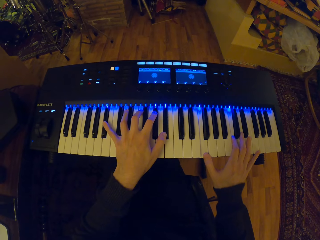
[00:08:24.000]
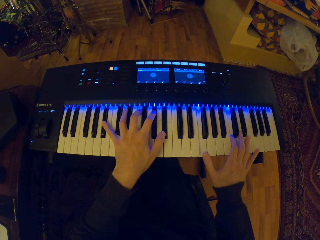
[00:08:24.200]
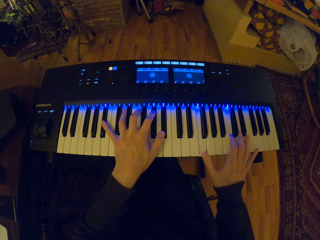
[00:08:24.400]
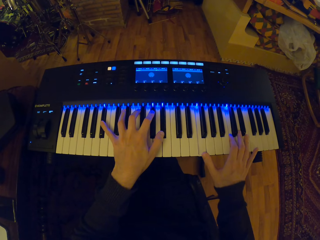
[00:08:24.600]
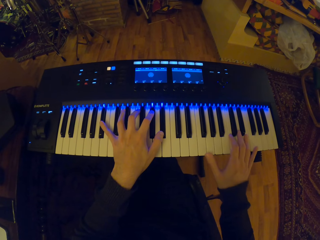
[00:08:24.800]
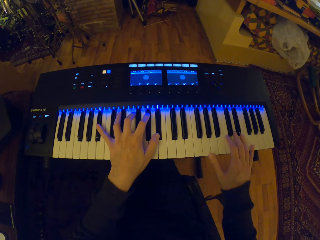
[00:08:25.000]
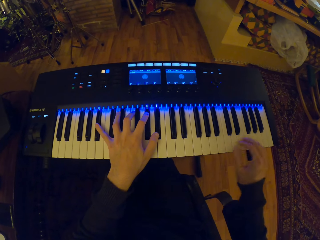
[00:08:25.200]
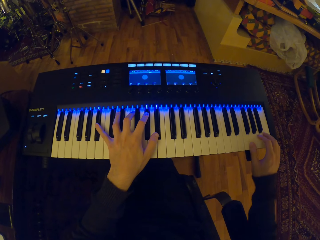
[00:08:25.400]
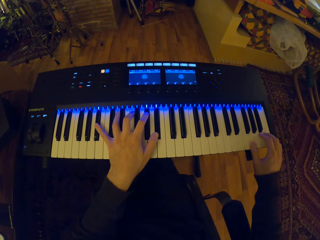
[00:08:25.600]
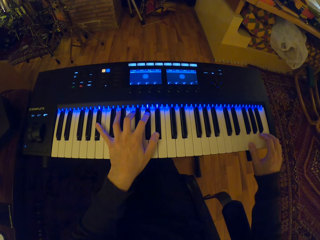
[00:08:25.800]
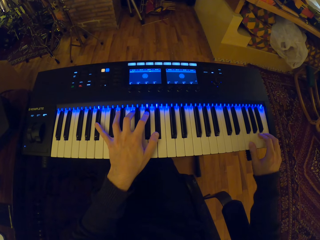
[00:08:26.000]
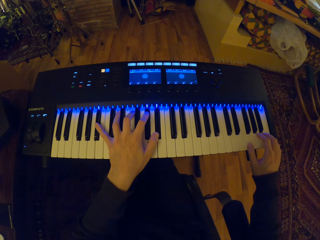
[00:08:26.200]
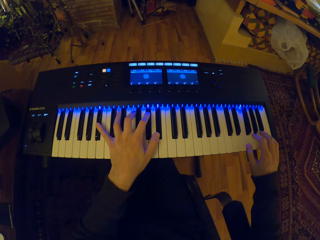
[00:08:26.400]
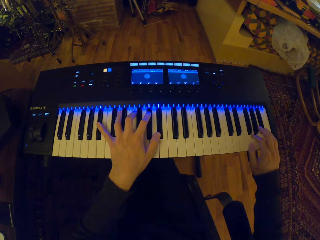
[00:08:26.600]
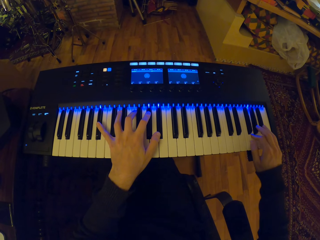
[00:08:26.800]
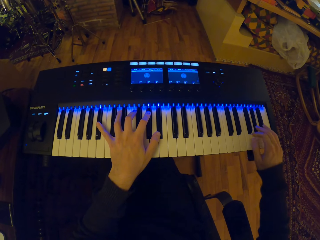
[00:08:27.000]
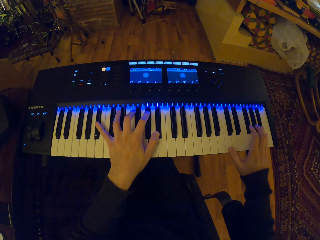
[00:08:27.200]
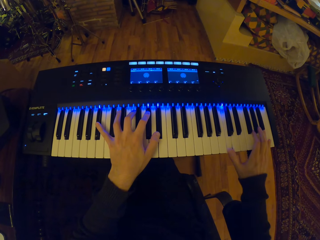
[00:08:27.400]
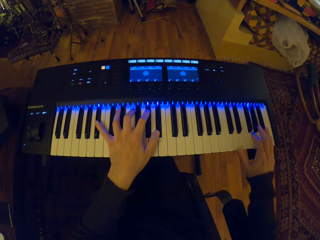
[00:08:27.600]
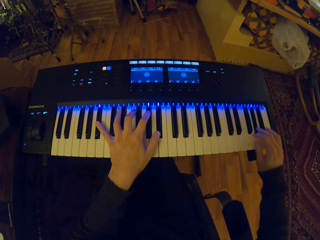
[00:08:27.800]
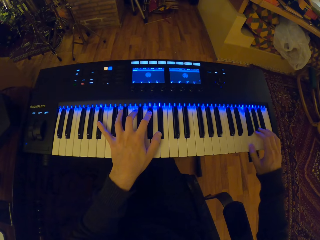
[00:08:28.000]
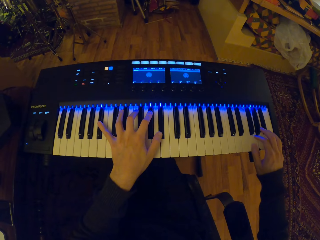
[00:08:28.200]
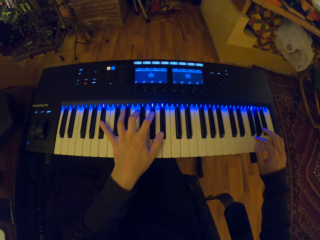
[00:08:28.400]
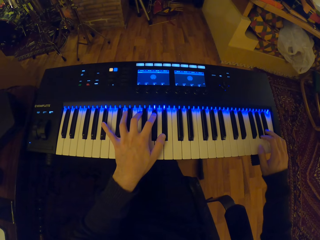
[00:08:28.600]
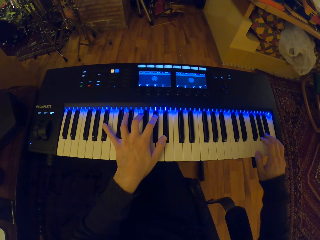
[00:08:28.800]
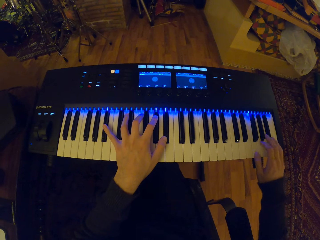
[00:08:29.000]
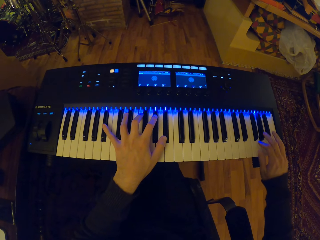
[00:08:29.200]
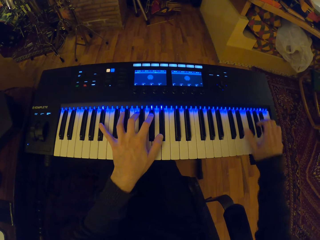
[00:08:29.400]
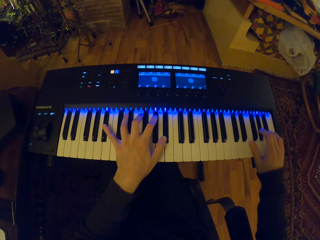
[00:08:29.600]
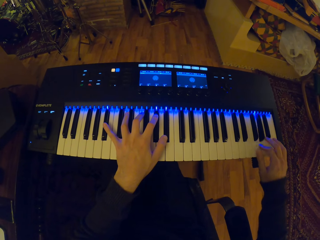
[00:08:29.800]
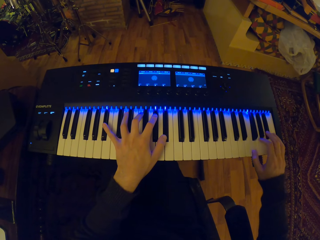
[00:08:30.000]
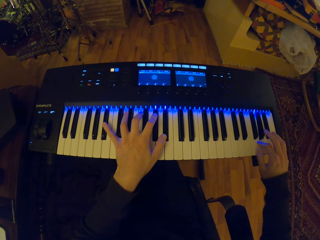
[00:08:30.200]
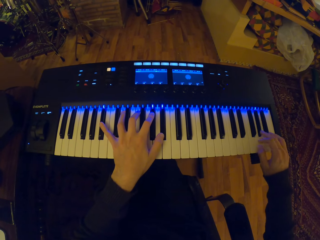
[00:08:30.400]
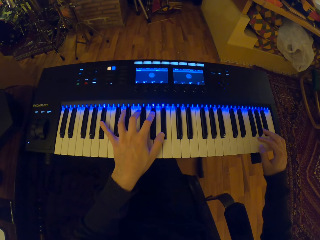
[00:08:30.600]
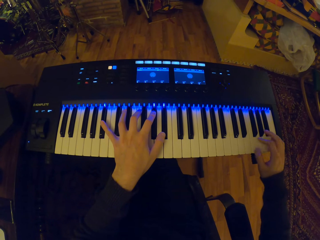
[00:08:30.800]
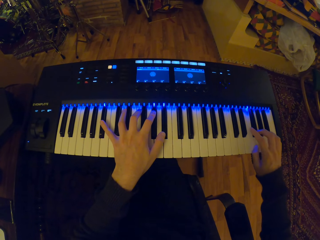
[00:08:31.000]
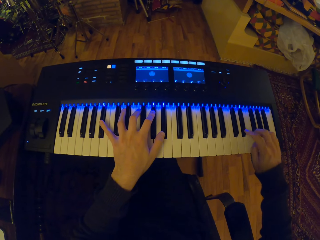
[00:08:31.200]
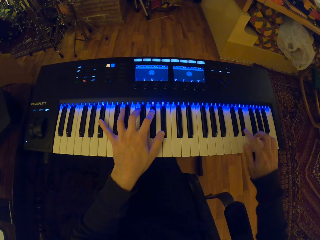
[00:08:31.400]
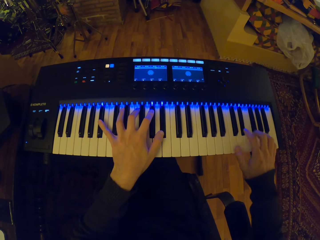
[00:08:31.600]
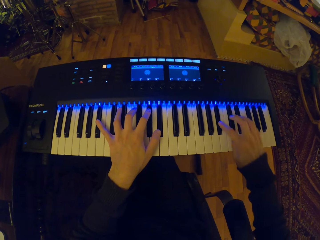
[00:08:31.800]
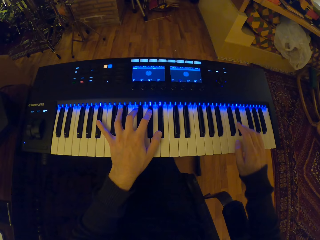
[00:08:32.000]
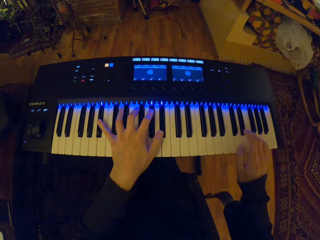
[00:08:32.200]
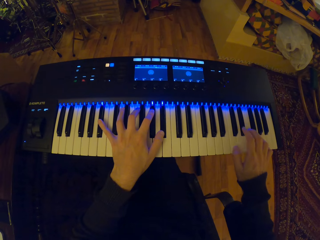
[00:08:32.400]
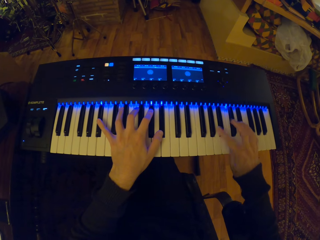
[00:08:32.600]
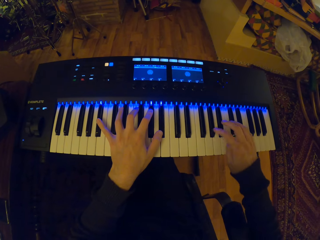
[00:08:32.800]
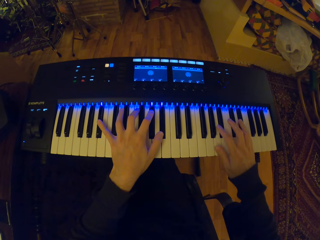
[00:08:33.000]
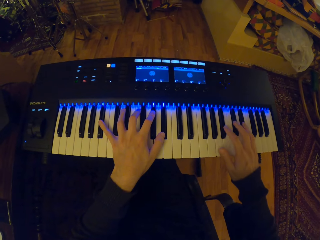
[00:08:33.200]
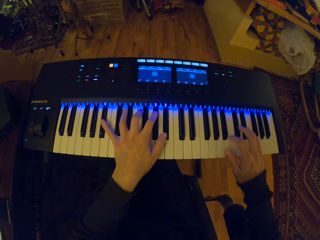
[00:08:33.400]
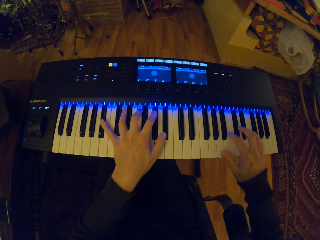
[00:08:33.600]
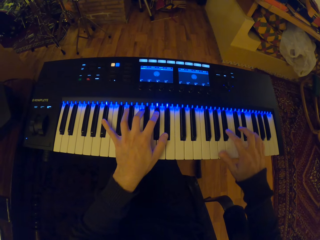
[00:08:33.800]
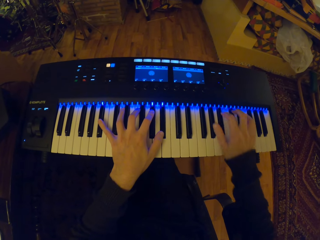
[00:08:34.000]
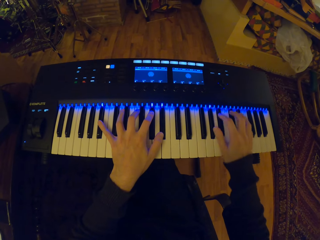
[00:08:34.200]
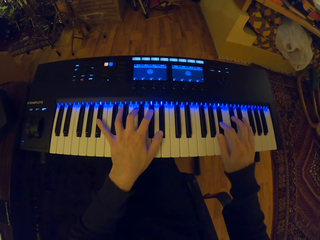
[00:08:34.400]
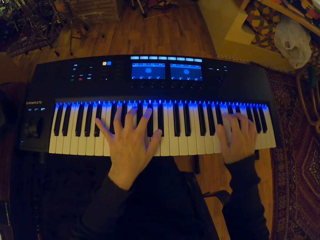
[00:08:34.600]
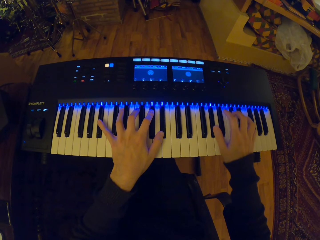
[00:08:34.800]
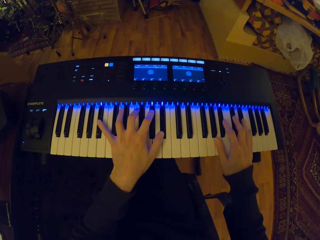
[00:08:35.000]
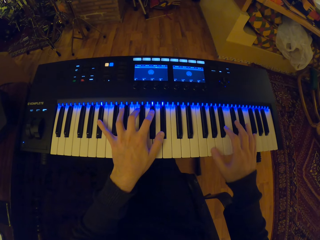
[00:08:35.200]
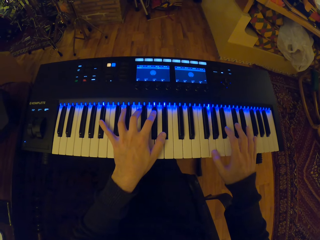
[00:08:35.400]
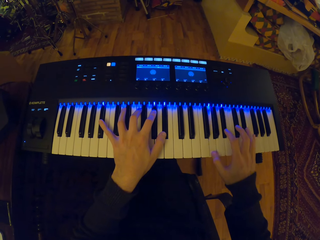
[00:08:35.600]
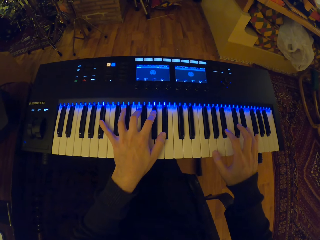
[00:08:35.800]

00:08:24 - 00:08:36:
The camera wearer plays the keyboard with his right hand.

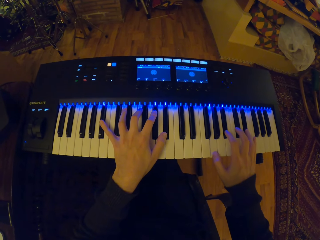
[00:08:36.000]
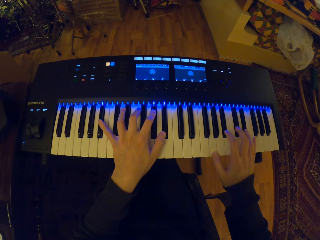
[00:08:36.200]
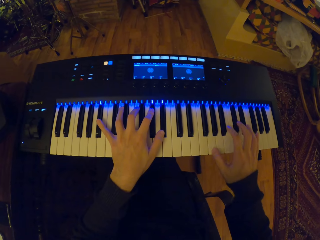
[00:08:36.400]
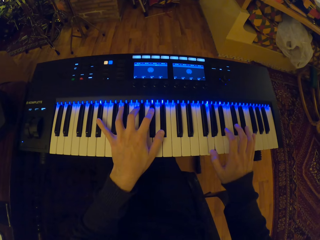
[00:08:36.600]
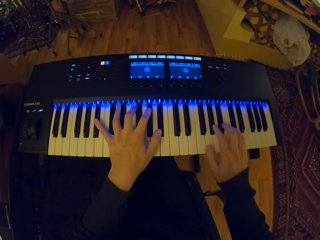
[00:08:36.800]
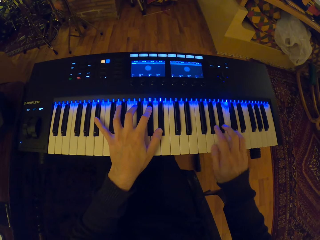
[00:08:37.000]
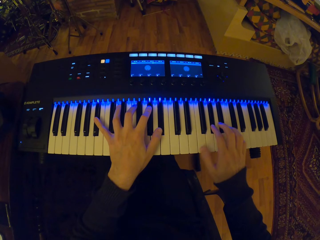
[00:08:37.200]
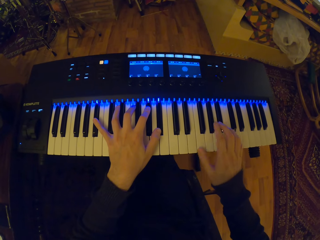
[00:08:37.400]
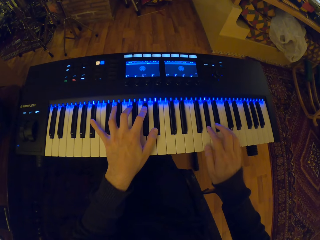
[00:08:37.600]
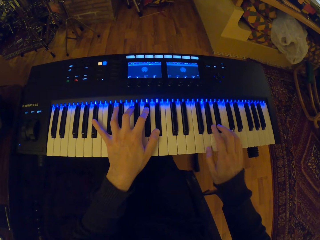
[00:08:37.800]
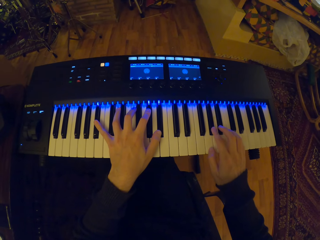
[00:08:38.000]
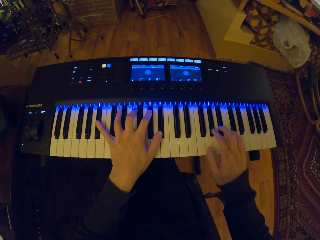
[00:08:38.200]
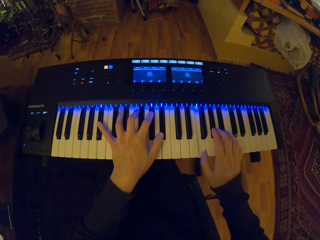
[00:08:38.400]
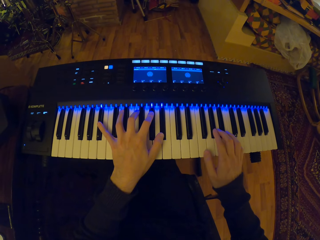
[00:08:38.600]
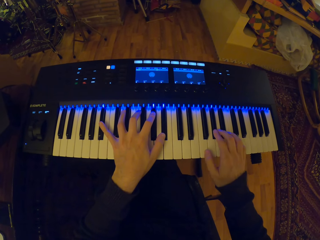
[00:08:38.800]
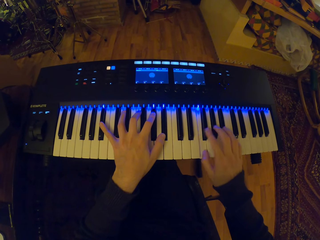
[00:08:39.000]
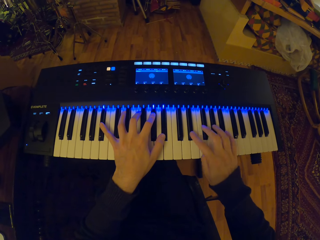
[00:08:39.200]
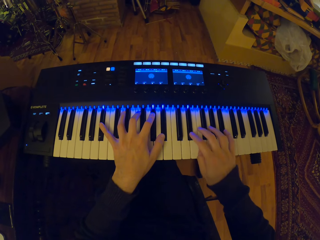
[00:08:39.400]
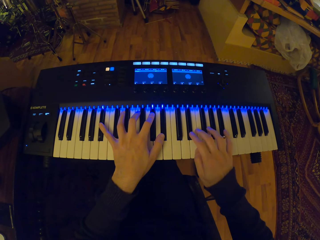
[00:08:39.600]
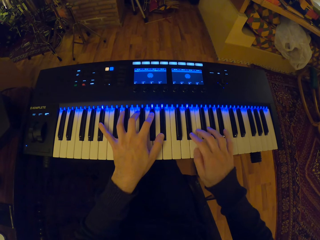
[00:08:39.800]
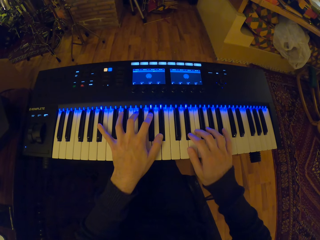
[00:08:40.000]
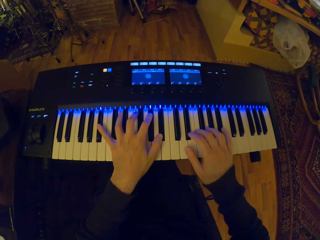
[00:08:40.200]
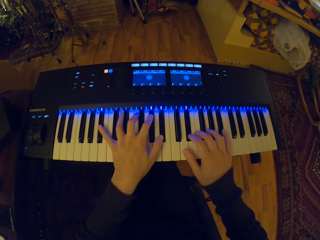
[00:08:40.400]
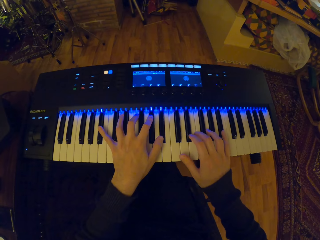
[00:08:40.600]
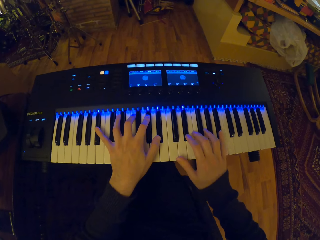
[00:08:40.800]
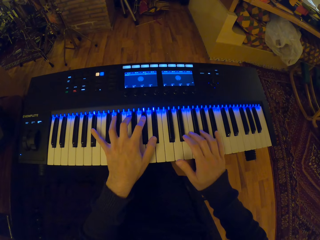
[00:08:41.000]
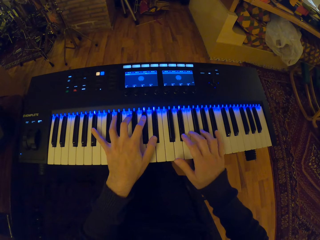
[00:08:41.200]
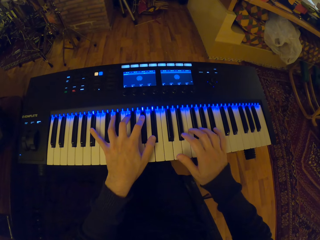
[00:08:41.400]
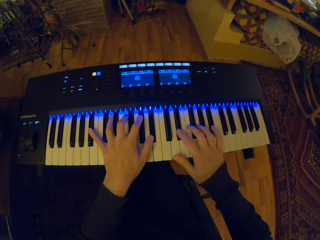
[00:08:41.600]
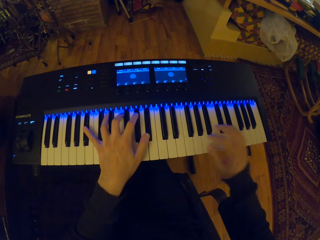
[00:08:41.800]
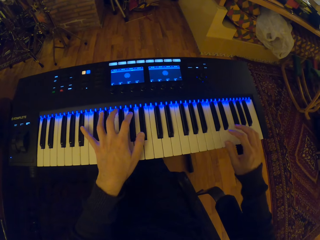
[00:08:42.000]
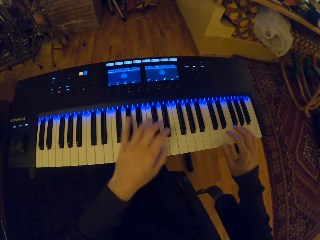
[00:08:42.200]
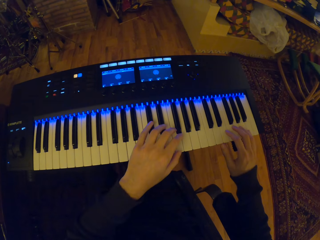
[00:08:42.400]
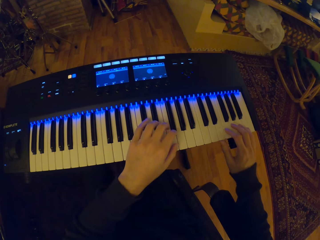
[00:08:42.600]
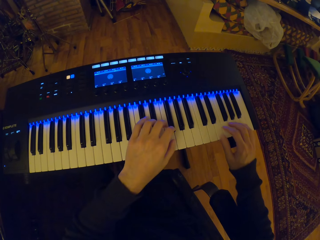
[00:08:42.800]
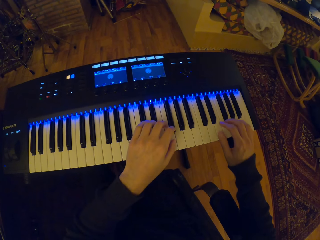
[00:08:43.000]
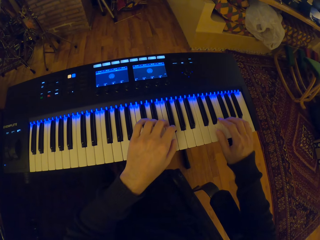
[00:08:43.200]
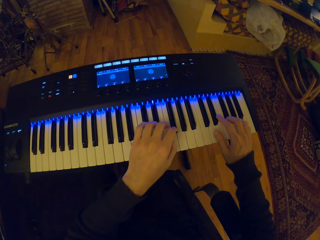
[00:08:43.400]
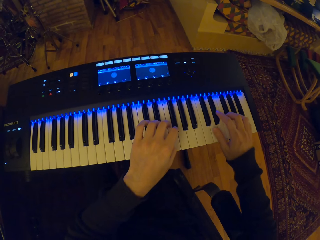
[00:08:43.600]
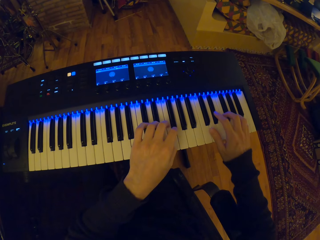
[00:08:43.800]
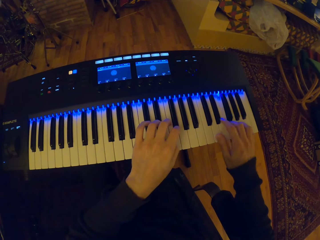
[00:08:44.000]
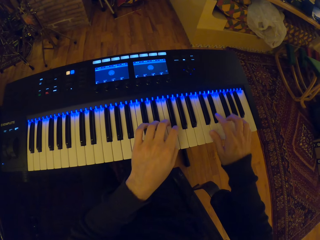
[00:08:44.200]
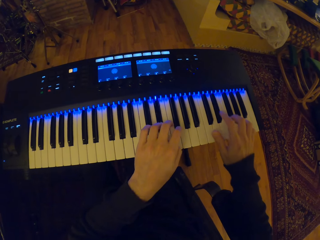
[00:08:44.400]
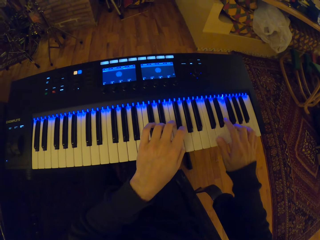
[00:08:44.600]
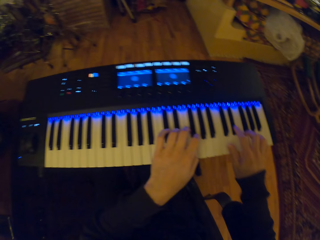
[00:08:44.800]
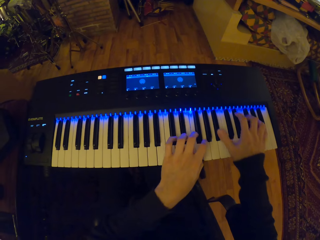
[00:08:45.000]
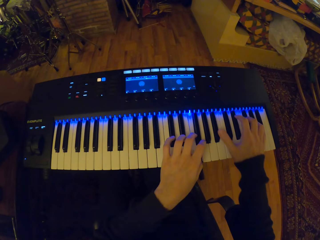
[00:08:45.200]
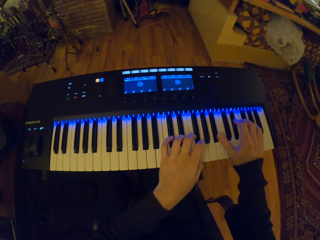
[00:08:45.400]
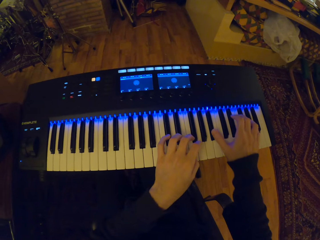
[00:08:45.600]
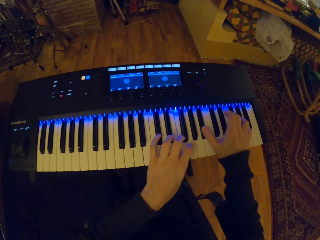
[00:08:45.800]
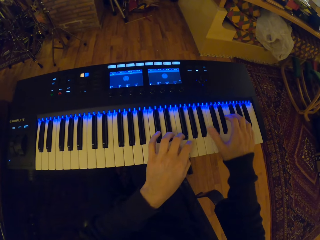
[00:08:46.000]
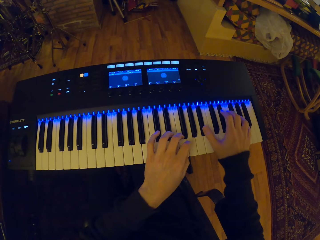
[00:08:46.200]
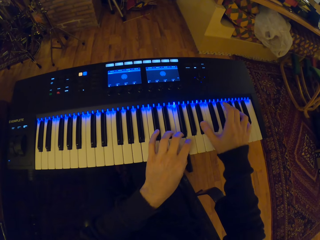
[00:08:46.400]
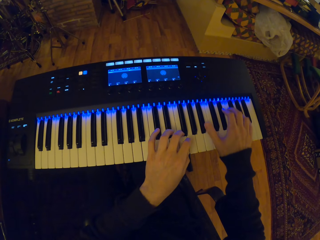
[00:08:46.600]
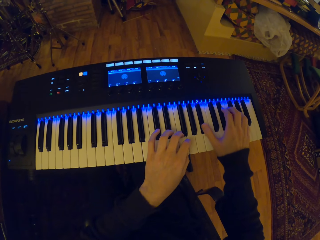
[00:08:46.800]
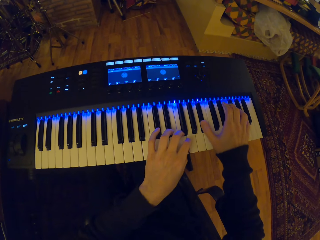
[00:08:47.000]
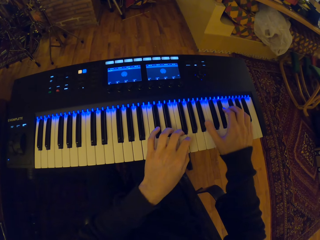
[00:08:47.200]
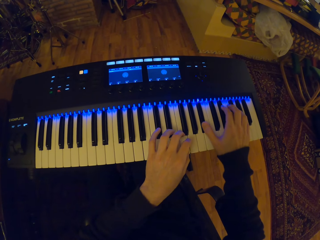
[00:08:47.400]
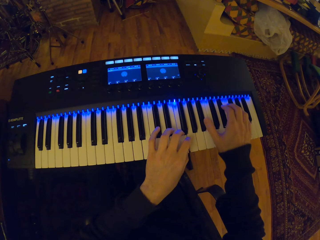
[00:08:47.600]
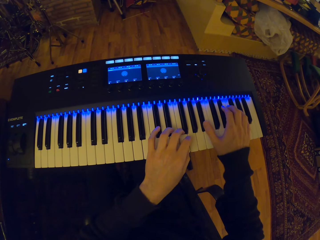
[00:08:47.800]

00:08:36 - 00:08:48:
The camera wearer plays the keyboard with both hands.
